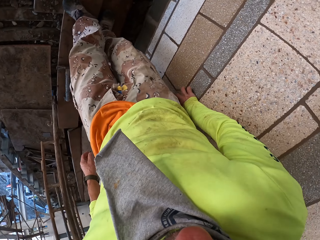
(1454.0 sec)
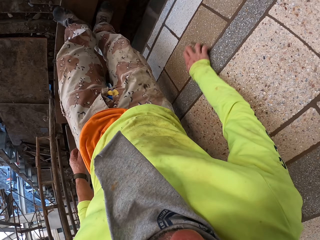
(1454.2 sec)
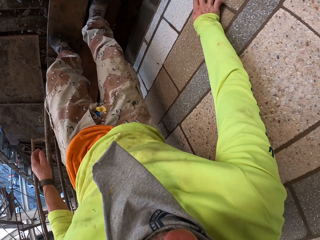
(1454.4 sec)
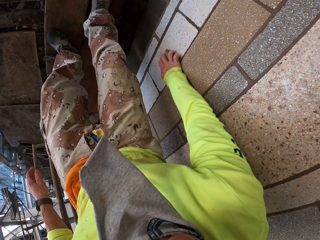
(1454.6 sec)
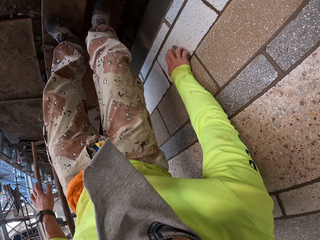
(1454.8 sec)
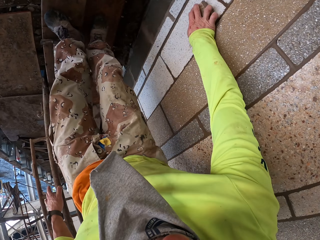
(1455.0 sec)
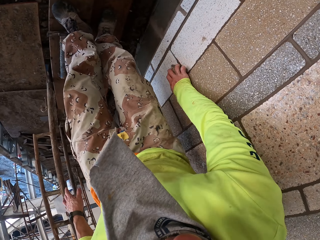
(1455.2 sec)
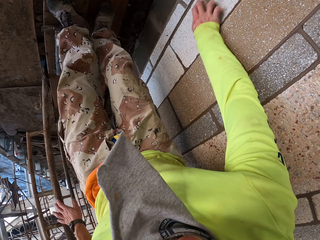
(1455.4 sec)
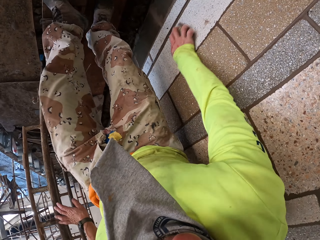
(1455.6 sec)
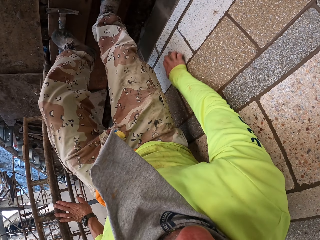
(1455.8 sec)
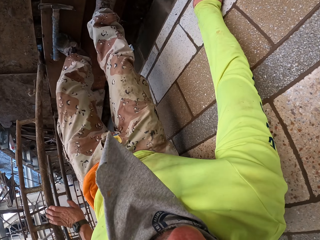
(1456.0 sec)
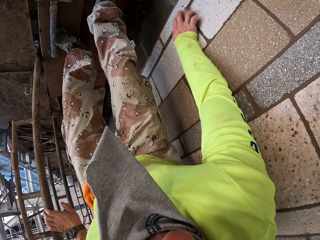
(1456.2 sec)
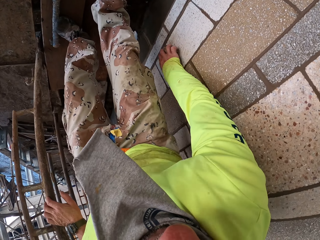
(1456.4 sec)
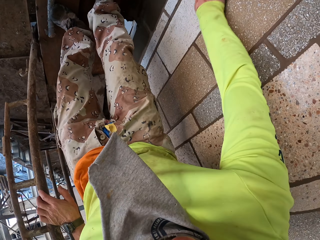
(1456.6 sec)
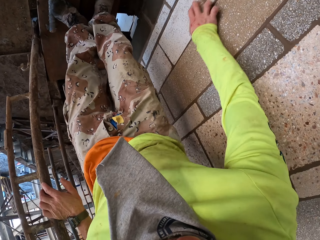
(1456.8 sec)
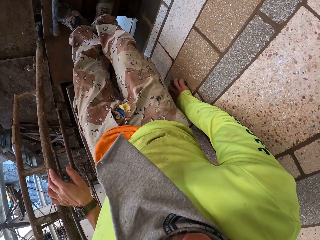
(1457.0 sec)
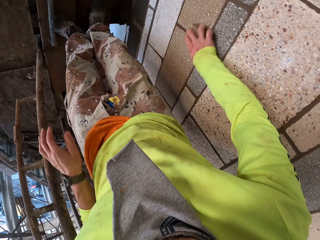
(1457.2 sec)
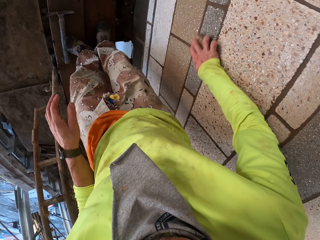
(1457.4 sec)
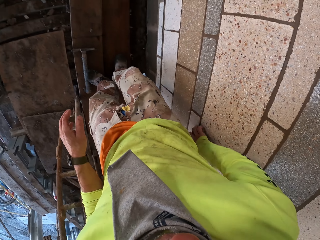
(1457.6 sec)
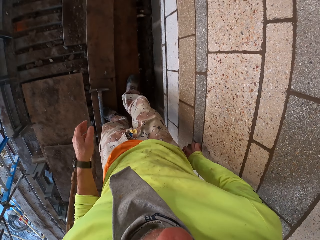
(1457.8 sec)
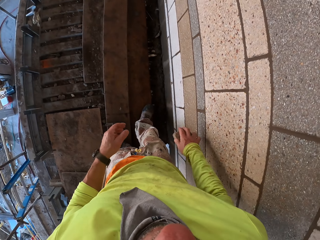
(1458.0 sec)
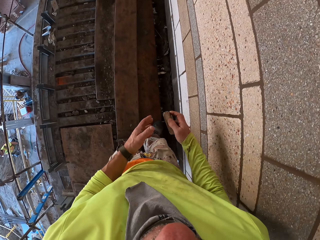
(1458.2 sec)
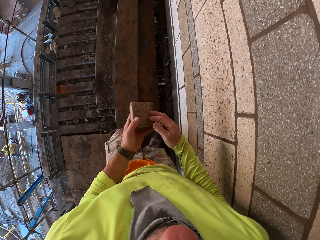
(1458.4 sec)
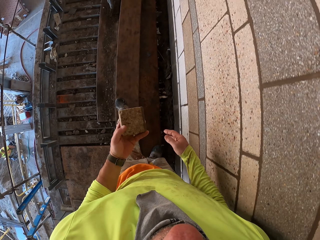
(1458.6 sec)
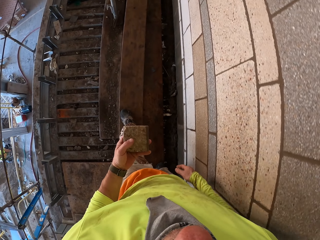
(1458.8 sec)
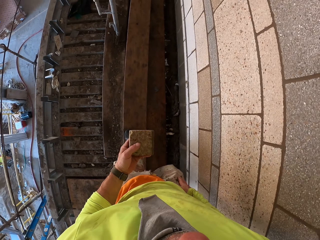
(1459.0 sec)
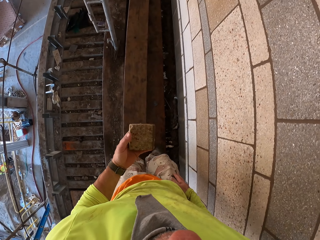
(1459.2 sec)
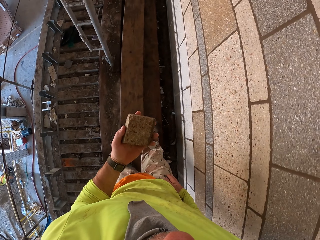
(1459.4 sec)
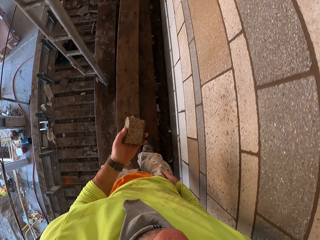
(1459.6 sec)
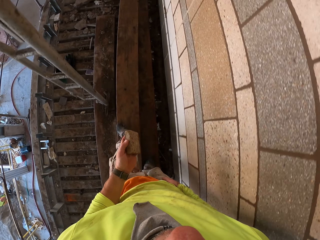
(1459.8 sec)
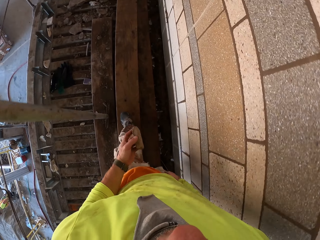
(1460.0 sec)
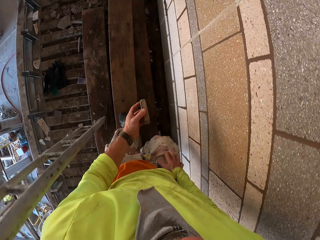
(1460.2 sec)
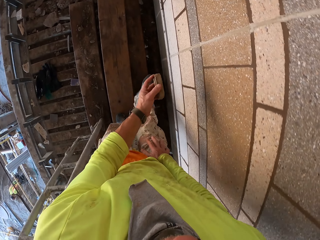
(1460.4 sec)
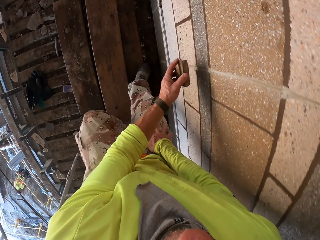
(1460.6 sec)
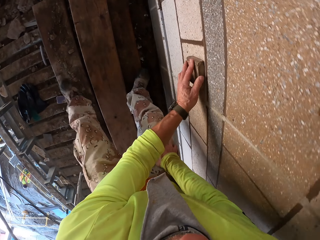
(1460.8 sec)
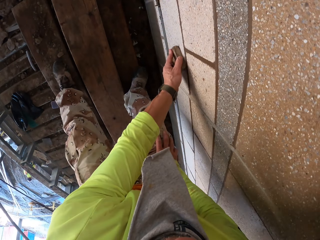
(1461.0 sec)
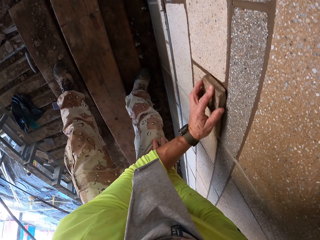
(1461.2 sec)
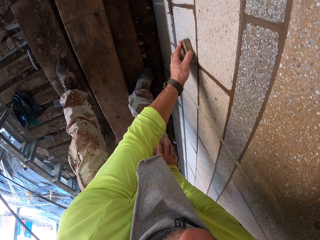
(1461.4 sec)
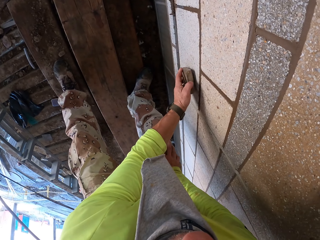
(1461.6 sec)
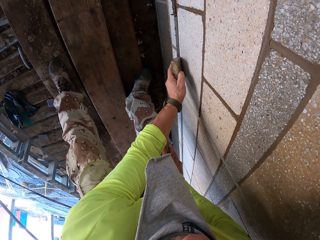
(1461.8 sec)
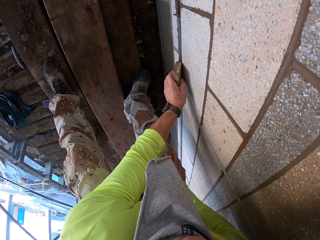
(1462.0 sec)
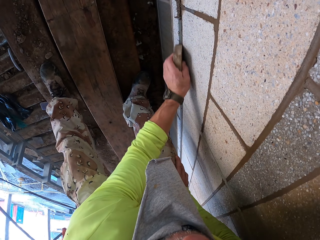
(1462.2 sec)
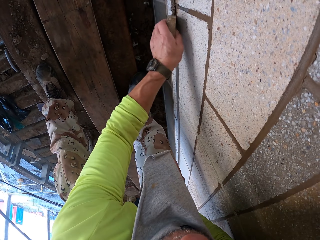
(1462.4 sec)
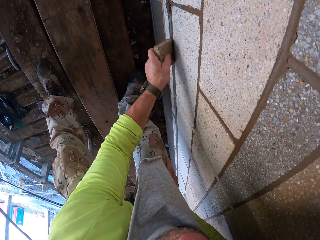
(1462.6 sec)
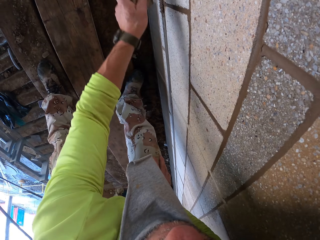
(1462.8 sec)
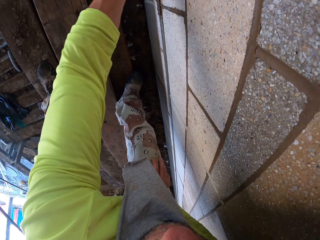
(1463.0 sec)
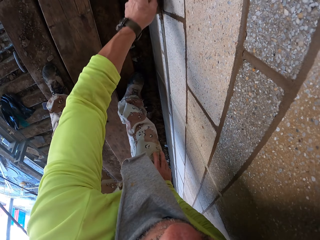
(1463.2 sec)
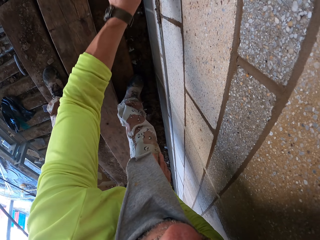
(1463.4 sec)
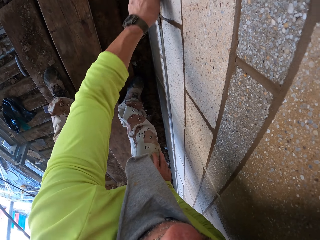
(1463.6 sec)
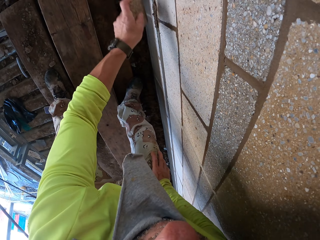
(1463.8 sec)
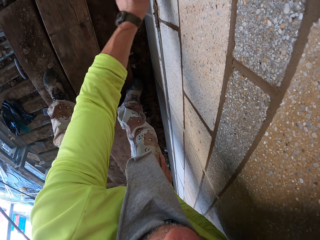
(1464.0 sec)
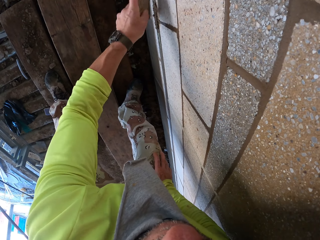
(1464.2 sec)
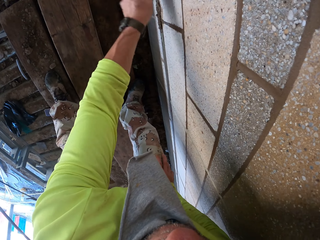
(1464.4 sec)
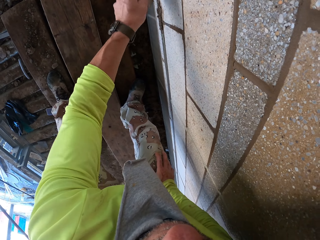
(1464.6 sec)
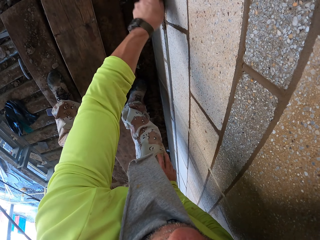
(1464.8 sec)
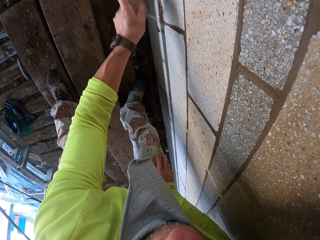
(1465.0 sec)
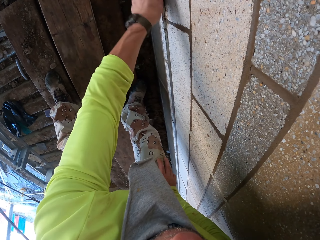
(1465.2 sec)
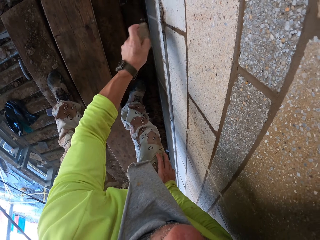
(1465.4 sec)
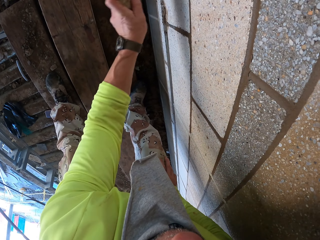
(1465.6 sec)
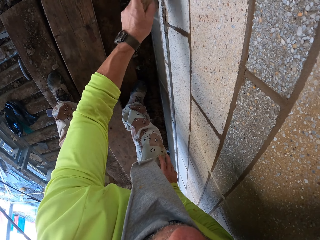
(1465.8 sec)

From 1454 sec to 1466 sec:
The camera wearer holds a metal stand. They walk around. They scrub a wall with a scrubber.

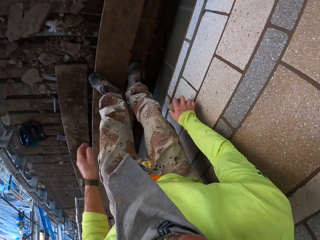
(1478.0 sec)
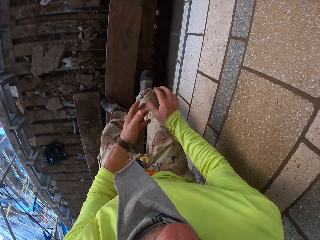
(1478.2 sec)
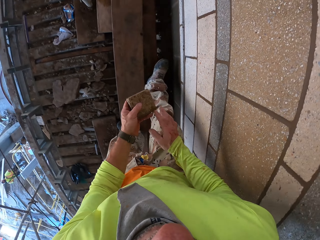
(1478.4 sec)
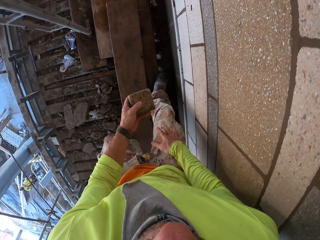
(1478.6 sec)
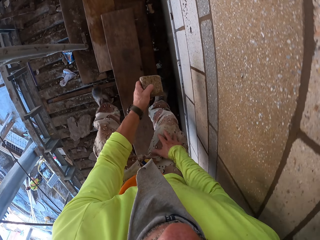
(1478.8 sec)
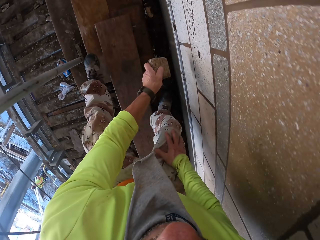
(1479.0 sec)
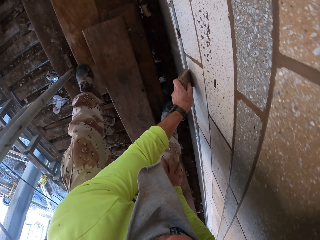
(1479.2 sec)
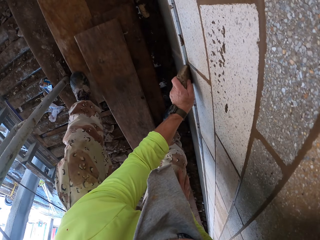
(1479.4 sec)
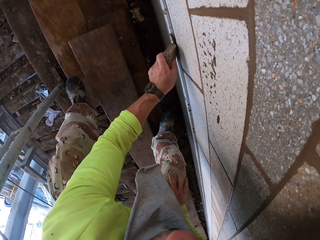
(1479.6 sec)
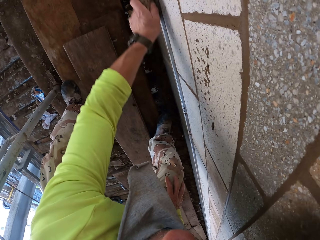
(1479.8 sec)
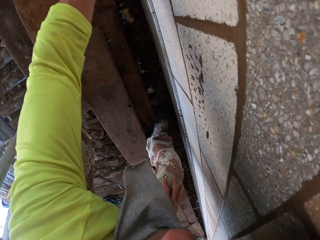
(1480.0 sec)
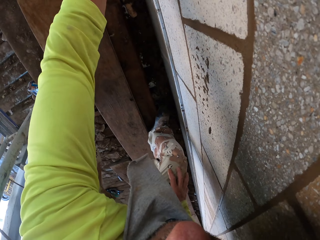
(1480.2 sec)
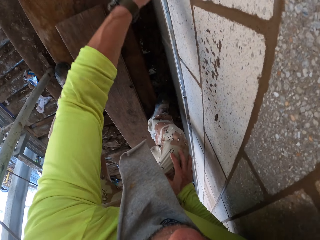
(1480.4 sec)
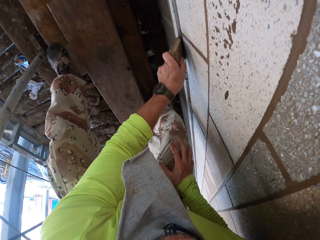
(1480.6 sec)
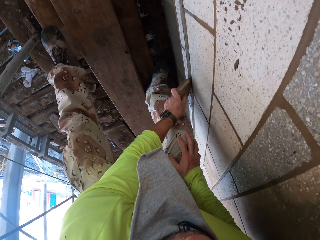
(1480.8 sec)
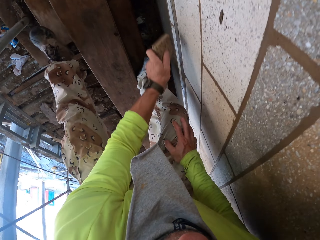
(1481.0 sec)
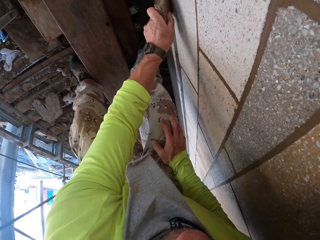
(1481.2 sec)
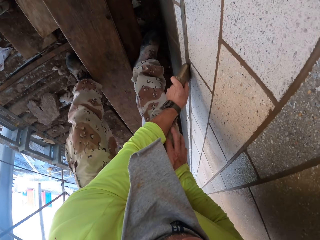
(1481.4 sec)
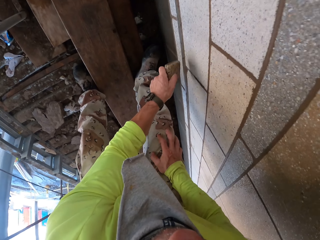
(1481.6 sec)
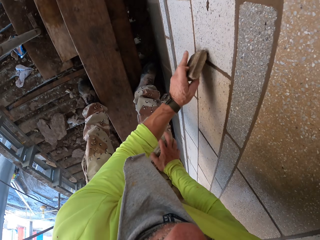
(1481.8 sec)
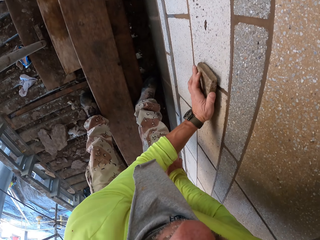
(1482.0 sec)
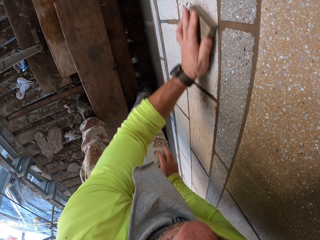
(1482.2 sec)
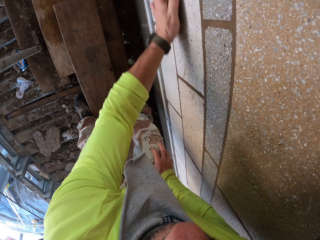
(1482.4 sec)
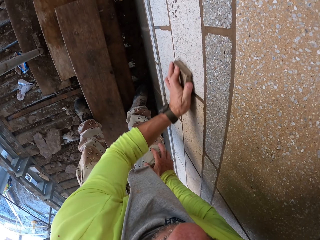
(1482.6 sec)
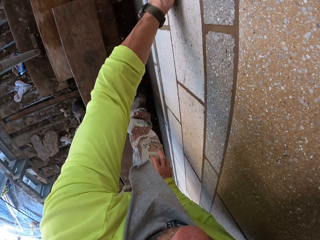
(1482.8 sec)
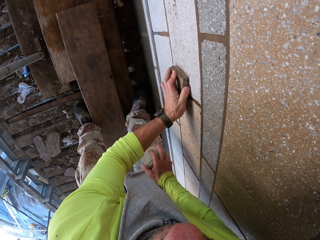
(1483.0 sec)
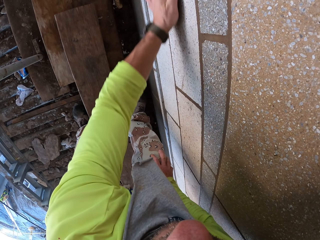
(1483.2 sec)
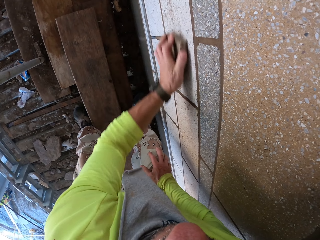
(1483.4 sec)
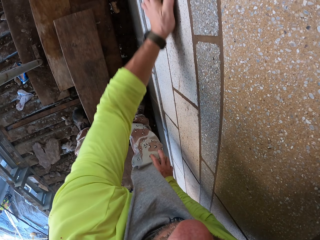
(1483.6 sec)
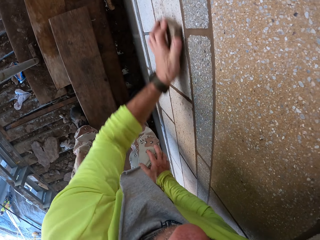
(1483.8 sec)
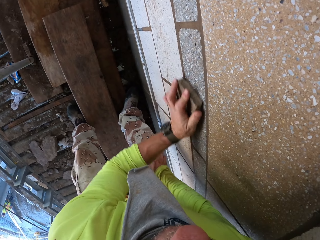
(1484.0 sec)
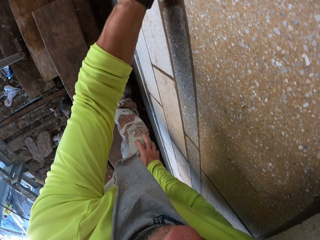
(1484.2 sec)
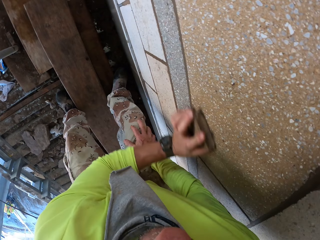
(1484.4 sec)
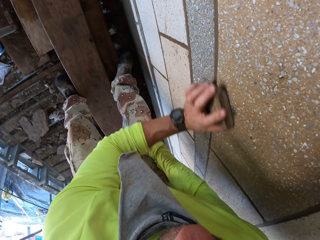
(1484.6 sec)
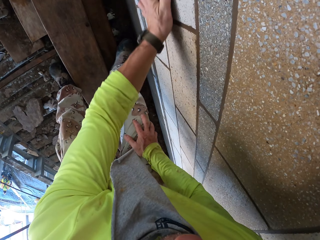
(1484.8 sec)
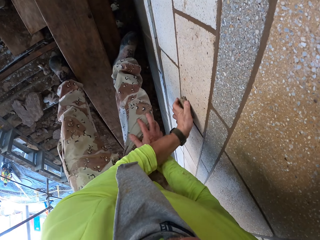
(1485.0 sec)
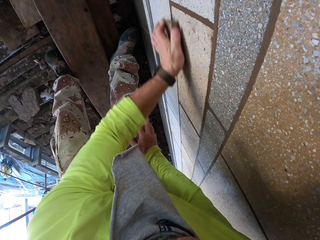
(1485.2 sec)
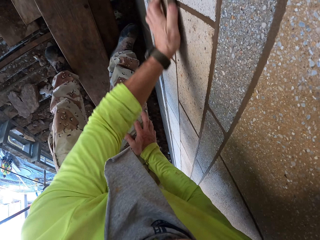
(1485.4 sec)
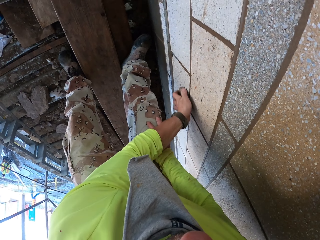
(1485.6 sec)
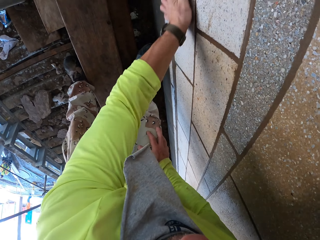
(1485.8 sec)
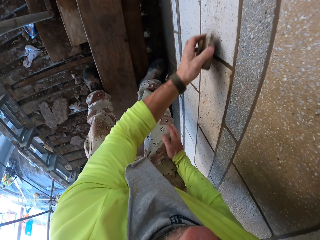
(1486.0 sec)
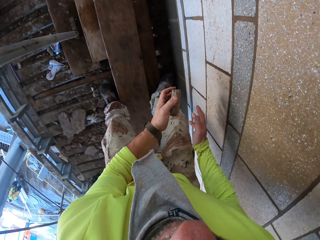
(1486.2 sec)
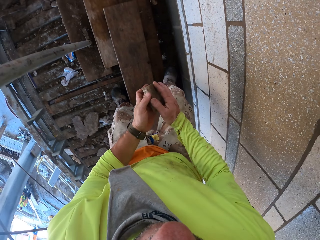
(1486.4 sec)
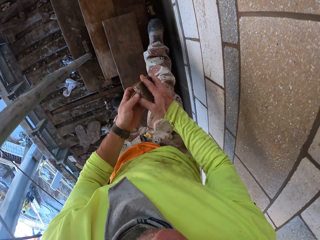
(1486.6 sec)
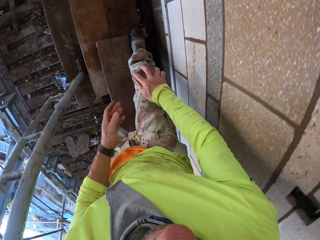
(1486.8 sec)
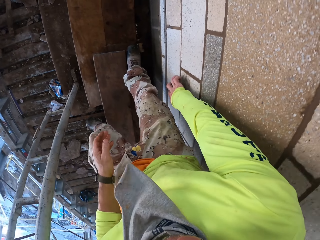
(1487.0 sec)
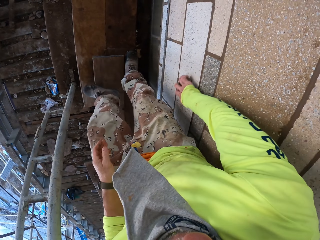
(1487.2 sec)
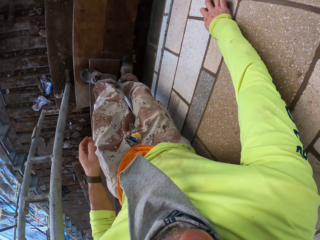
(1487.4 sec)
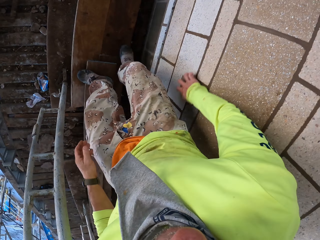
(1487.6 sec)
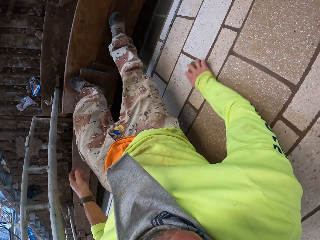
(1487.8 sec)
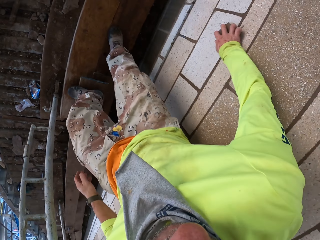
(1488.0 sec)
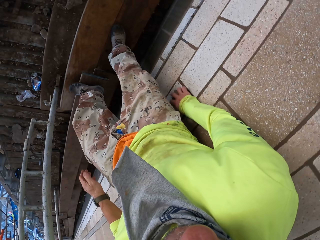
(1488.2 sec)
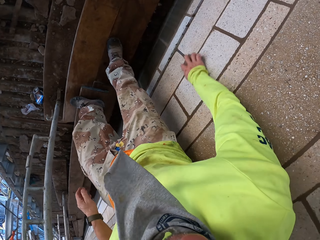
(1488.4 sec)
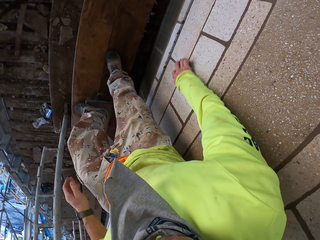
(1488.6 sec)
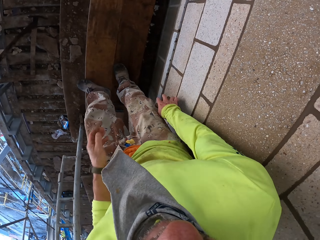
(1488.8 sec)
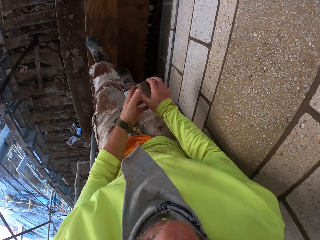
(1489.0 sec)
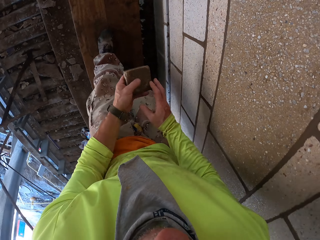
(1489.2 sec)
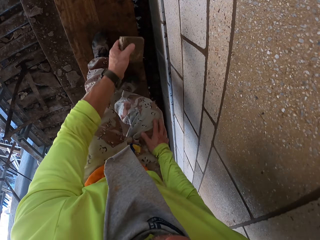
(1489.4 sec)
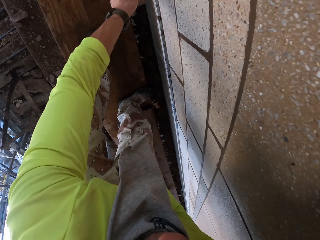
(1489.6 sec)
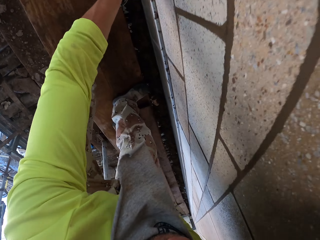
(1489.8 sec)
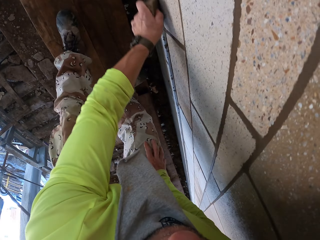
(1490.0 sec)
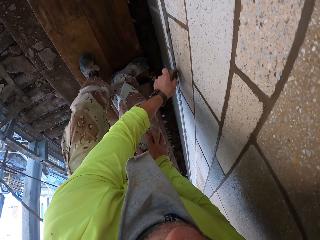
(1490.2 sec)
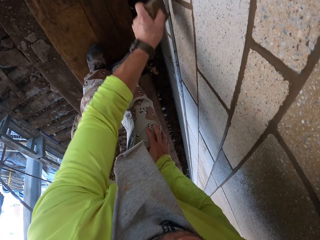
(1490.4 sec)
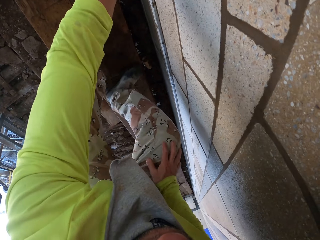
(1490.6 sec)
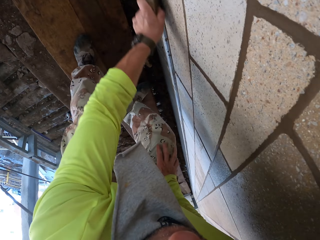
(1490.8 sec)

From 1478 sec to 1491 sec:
The camera wearer scrubs a wall with a scrubber. They walk around. They scrub the wall with the scrubber.
